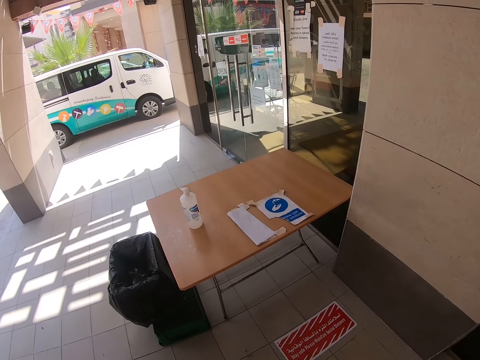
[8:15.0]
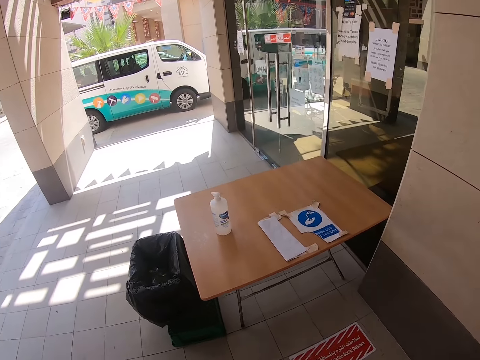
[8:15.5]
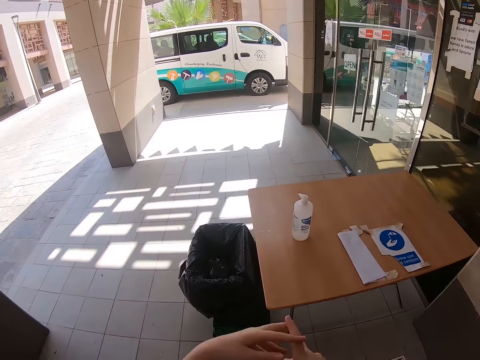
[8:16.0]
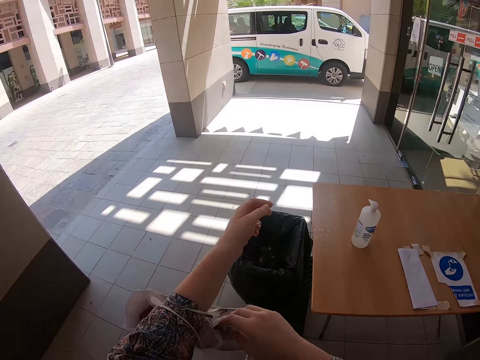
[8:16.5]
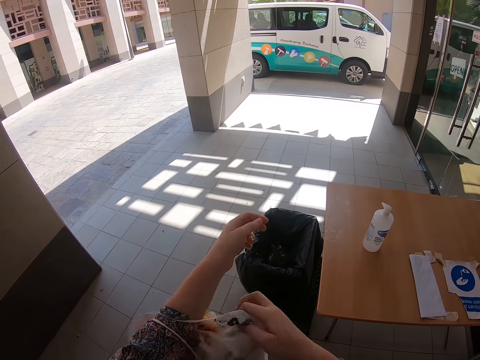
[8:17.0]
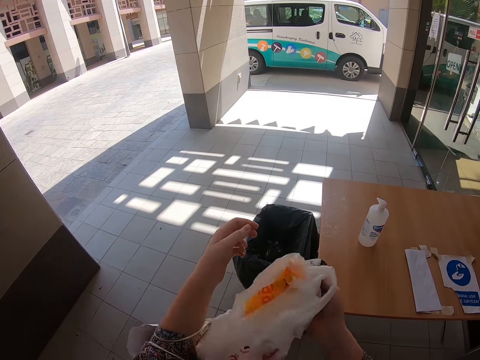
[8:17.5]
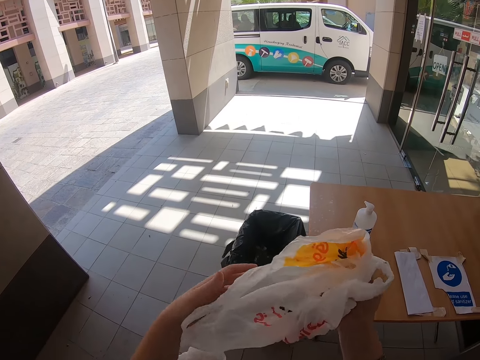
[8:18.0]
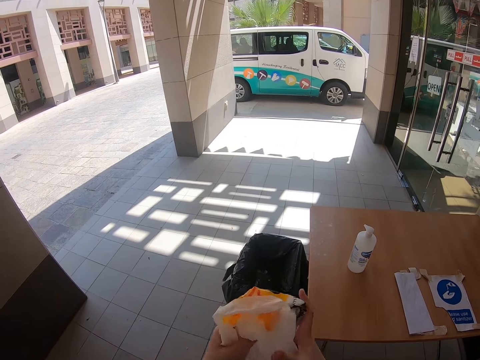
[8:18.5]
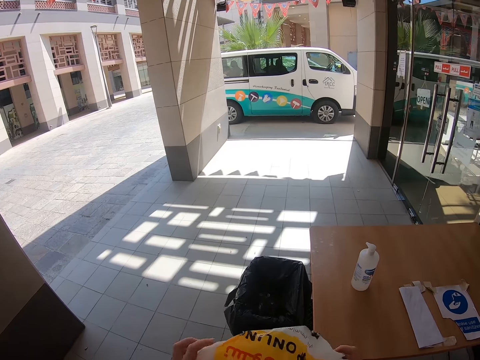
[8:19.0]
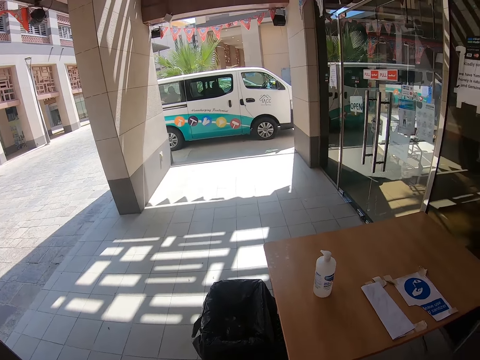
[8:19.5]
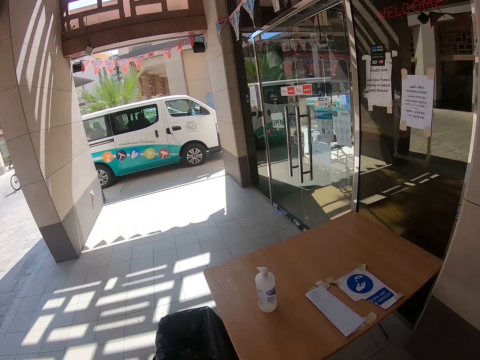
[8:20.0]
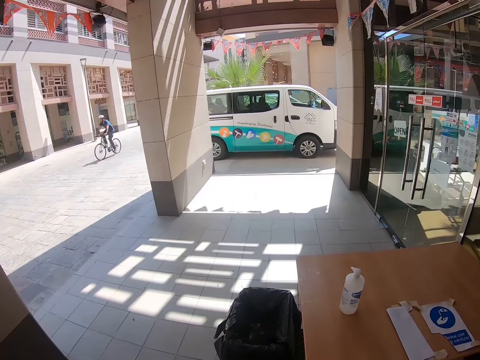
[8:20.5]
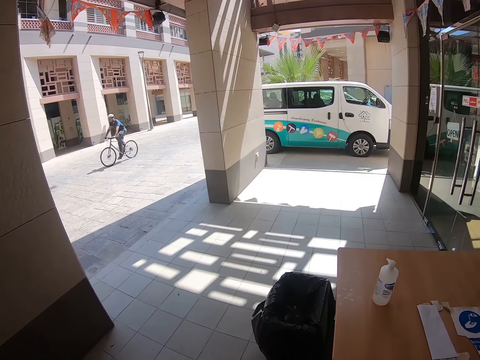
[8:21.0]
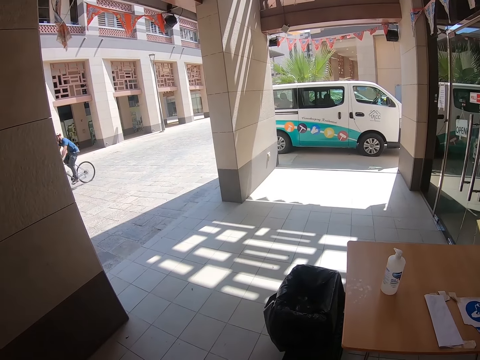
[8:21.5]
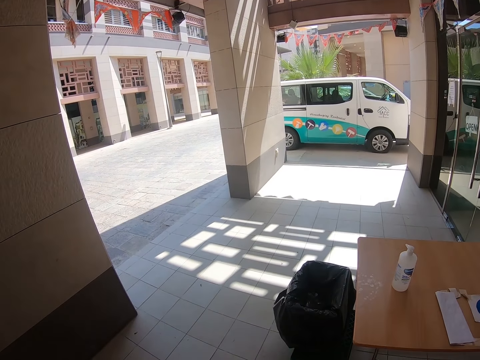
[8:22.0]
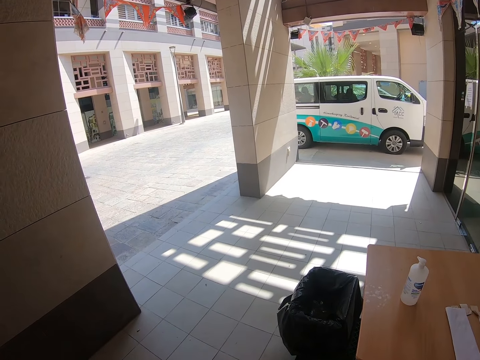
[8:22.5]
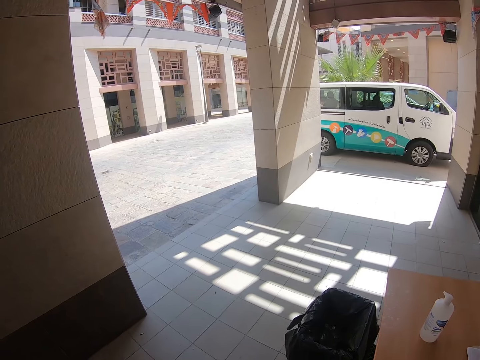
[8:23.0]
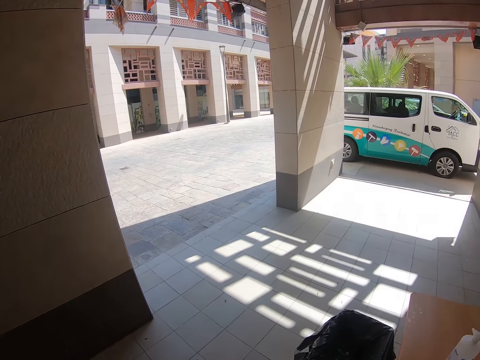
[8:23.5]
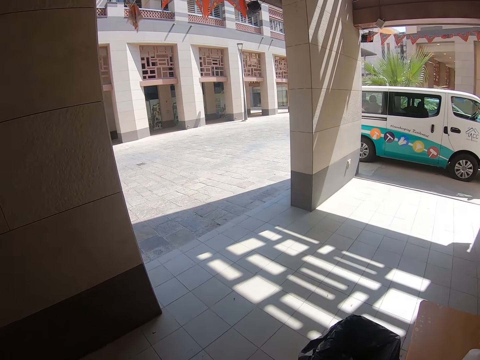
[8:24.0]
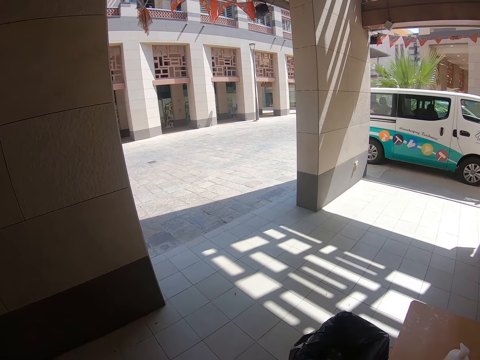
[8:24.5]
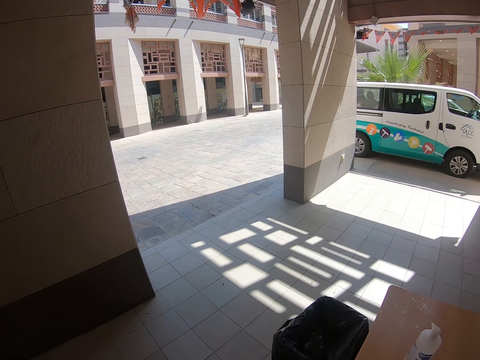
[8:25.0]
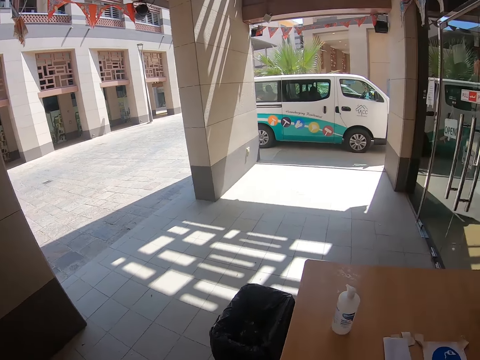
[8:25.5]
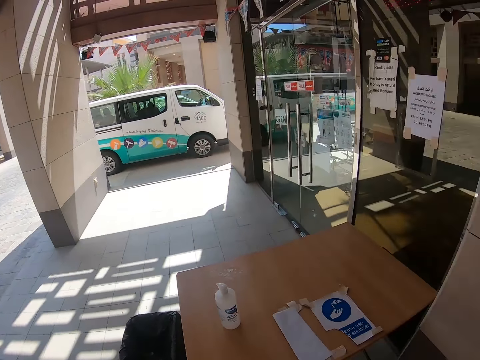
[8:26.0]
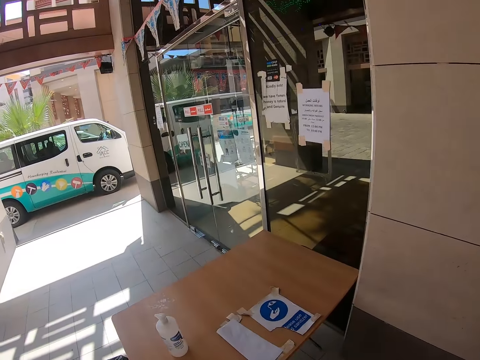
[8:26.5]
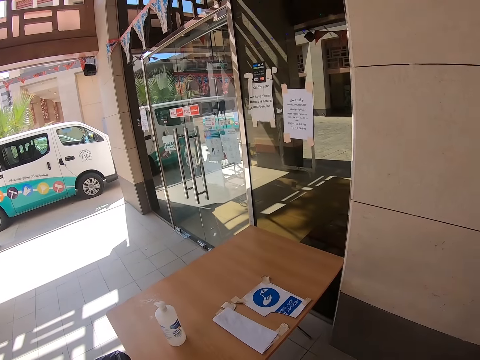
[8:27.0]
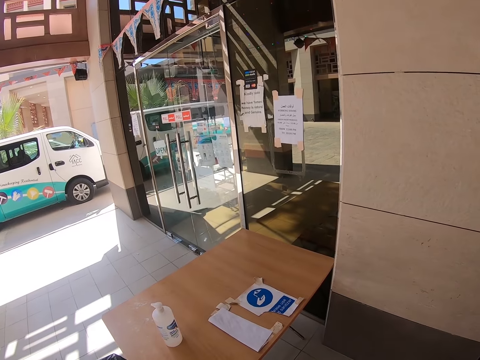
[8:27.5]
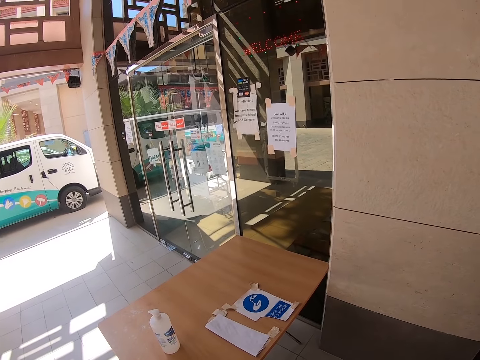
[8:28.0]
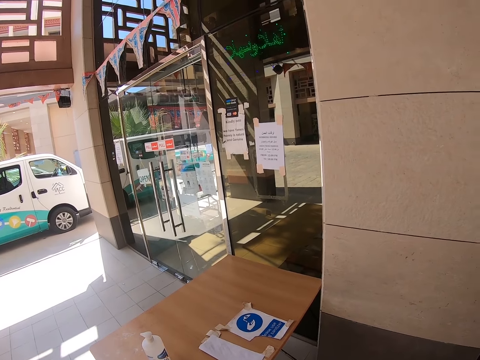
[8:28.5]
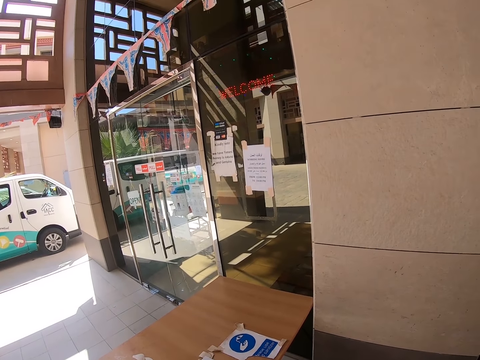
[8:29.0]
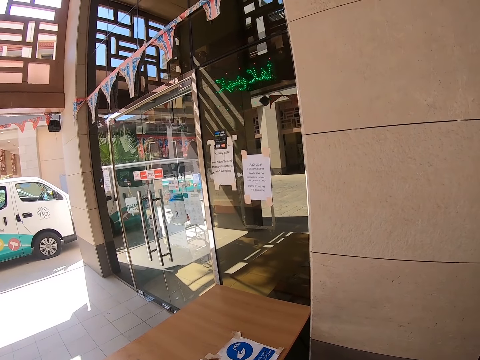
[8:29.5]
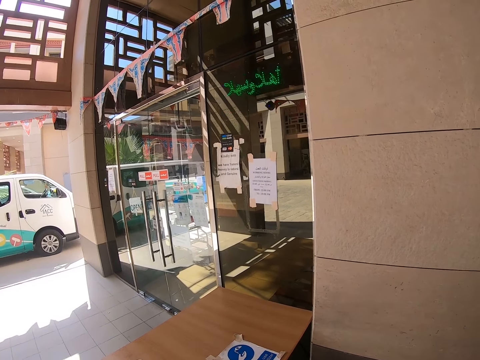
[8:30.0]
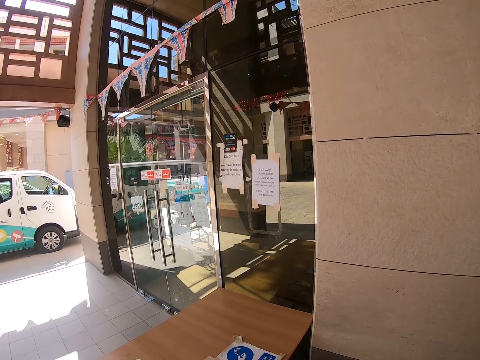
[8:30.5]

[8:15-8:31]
The camera wearer removes a plastic bag from the bag. They look around the block. They look around.

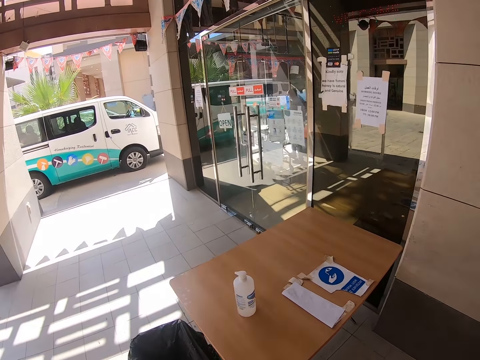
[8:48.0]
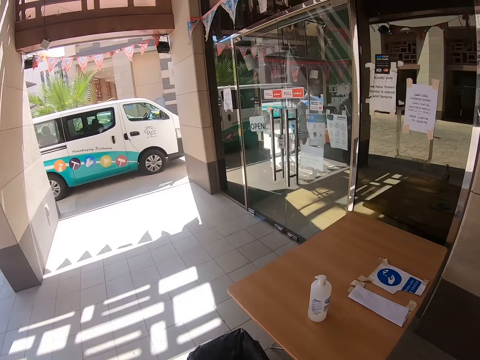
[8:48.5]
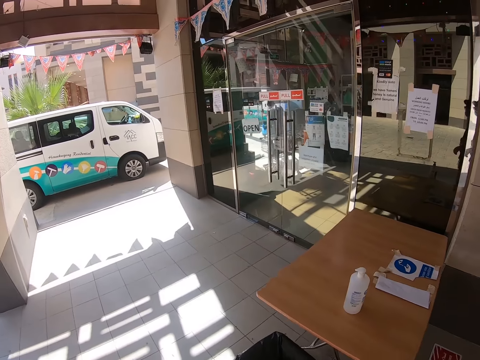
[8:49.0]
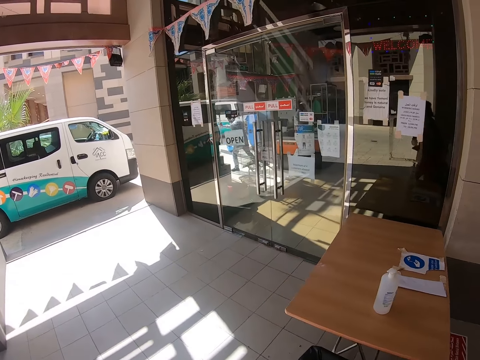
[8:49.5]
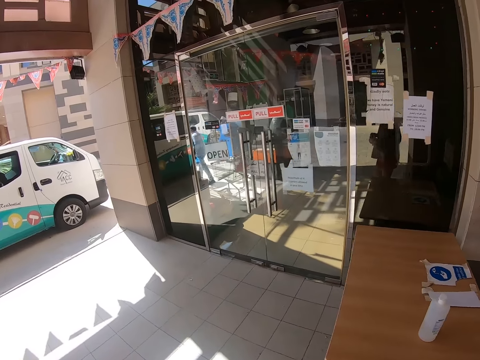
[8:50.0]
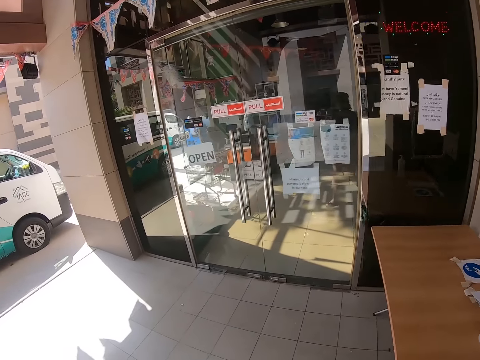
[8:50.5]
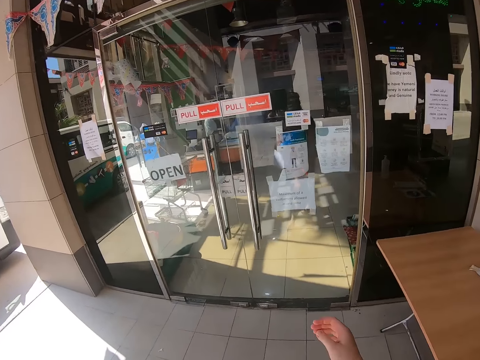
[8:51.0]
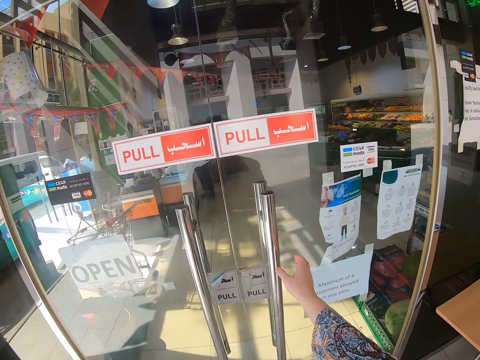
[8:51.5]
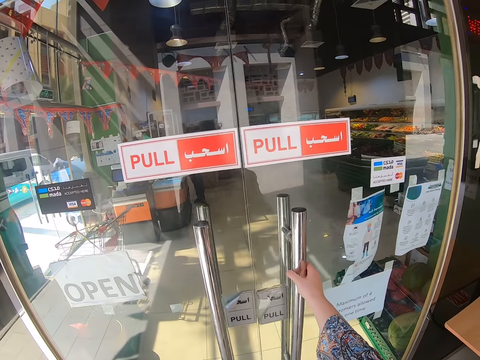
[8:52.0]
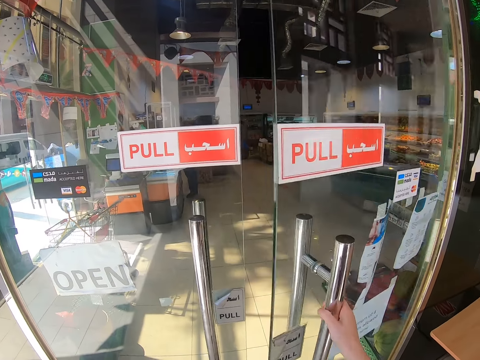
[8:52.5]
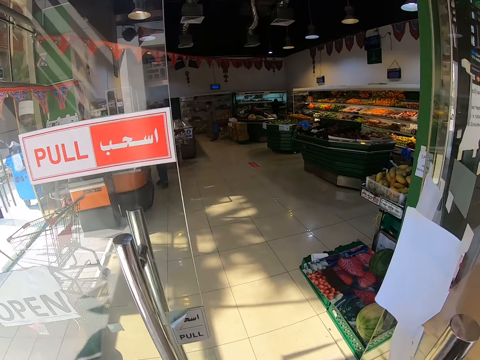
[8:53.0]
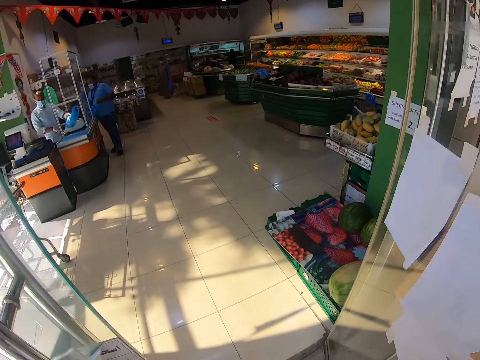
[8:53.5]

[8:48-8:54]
The camera wearer walks towards the door. They pull the door. They open the door.

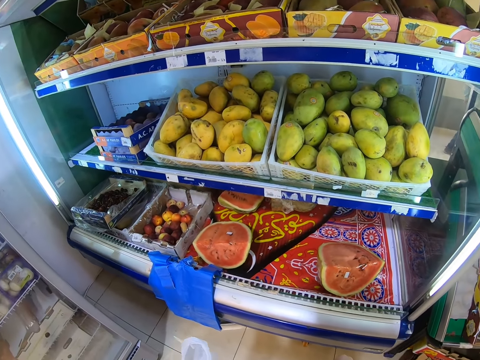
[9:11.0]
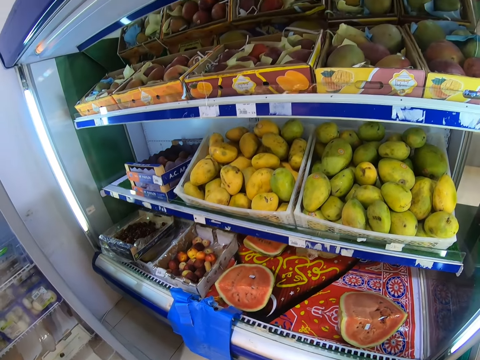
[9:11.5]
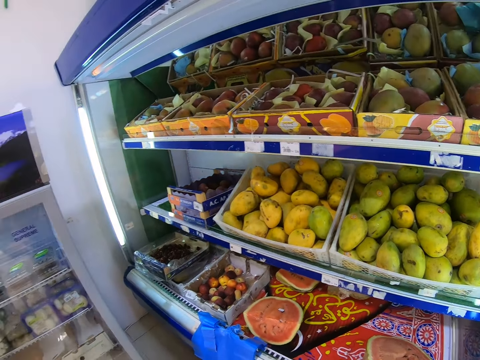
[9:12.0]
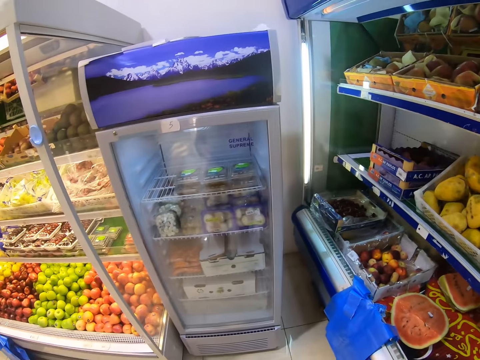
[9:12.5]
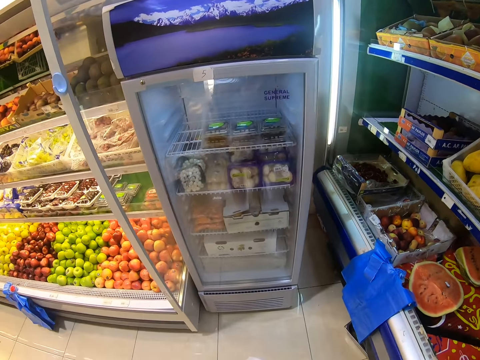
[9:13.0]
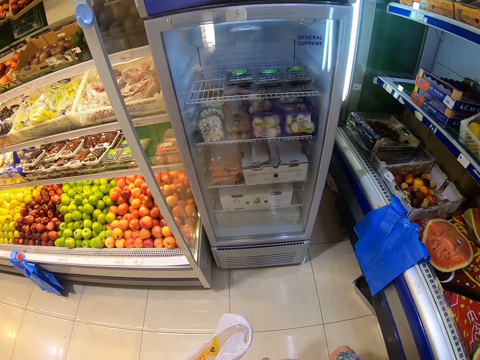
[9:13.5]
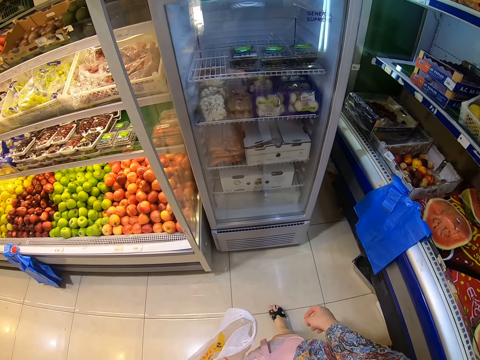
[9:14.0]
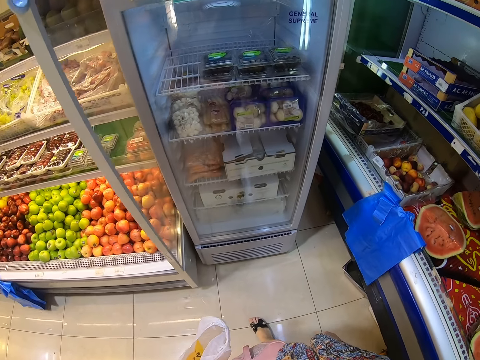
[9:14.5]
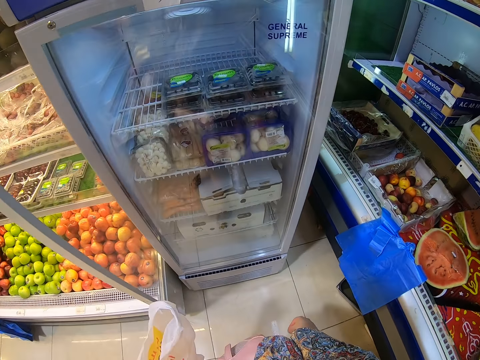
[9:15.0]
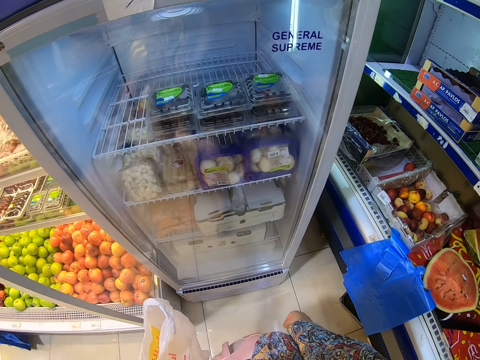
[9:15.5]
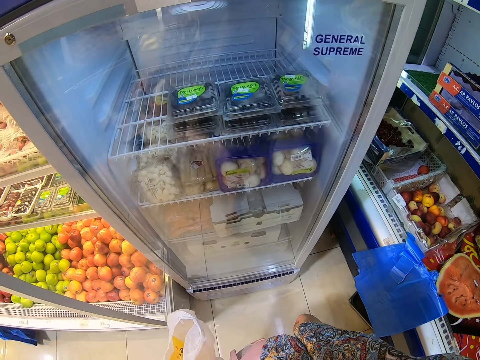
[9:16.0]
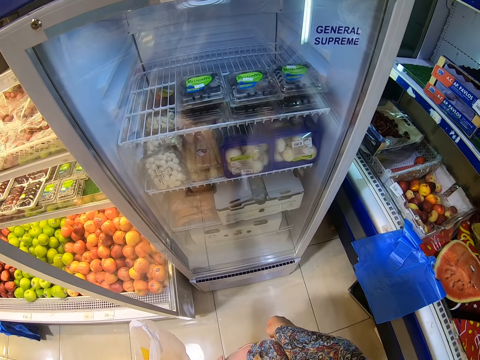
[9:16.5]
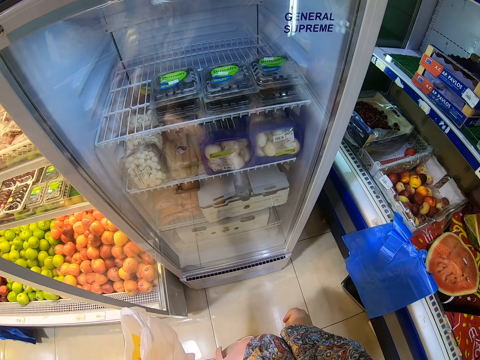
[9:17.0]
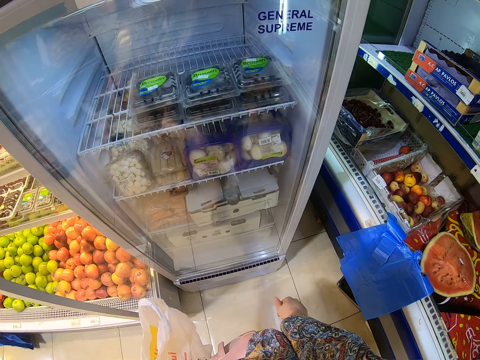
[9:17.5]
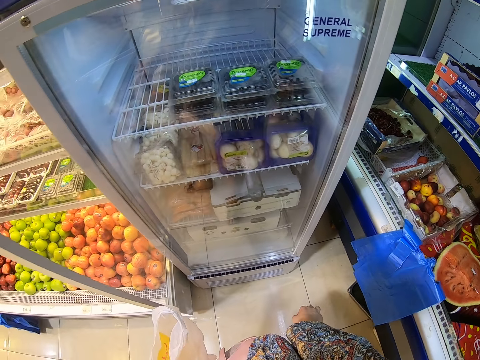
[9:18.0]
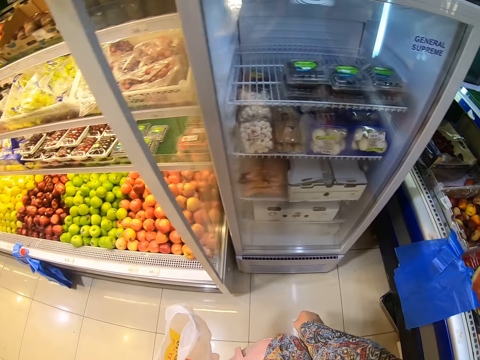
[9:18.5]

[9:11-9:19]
The camera wearer looks at the shelf. They stand beside a fridge.
